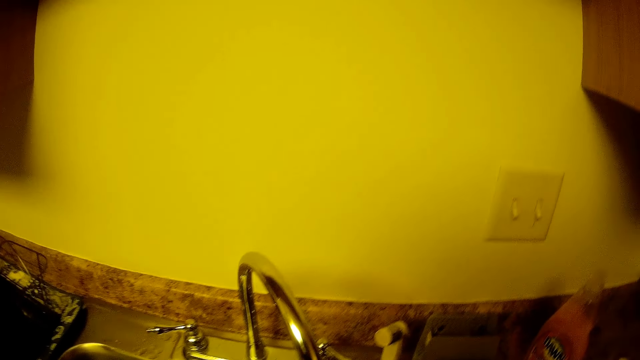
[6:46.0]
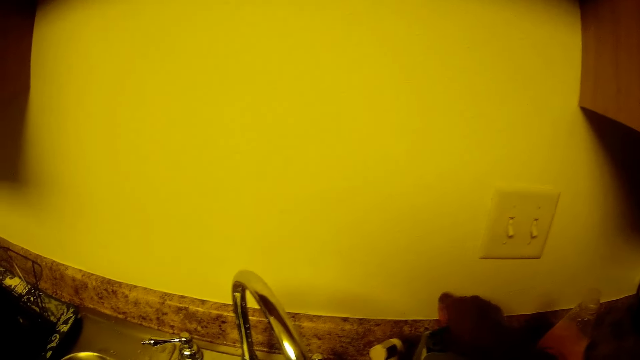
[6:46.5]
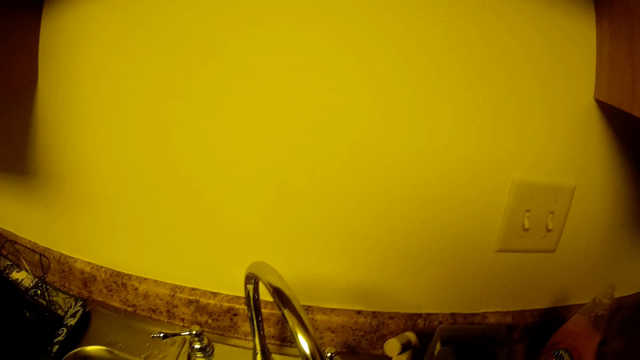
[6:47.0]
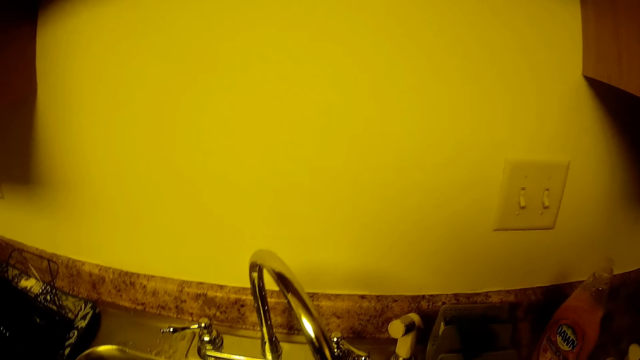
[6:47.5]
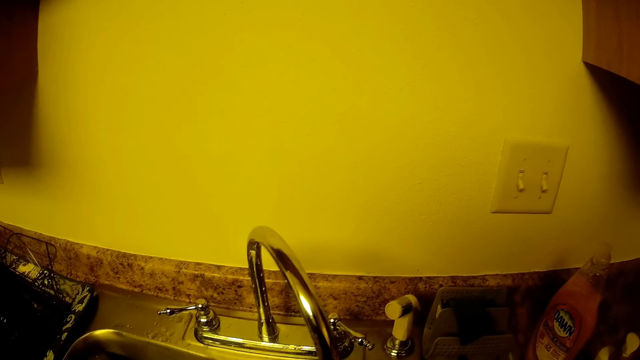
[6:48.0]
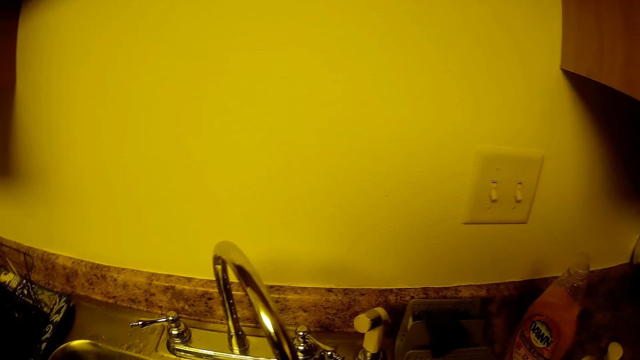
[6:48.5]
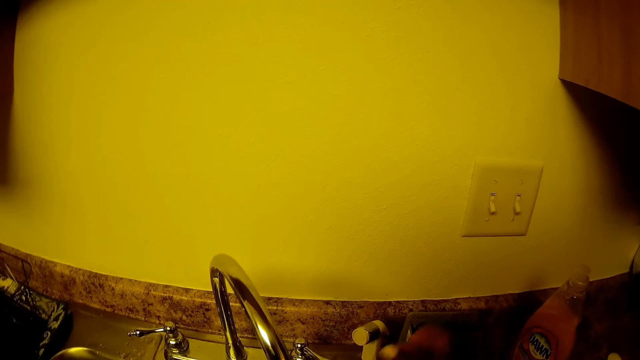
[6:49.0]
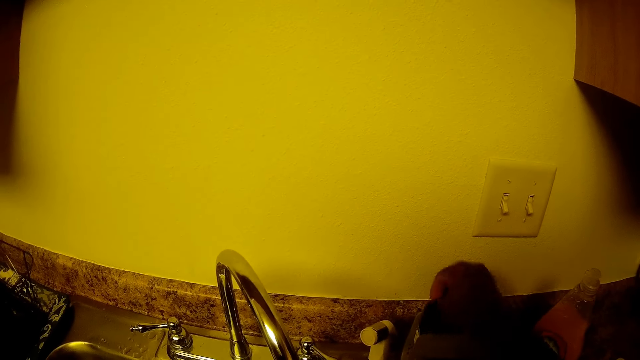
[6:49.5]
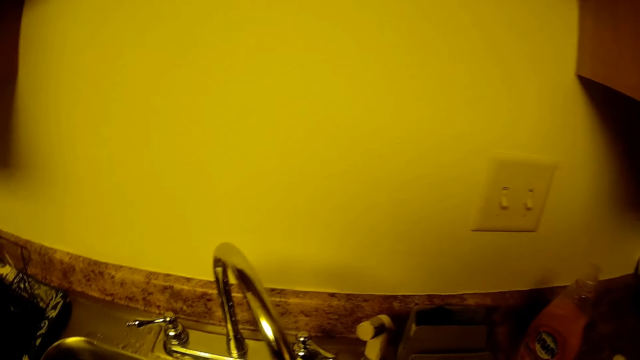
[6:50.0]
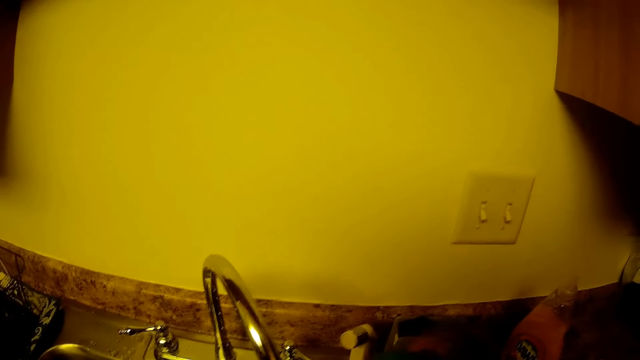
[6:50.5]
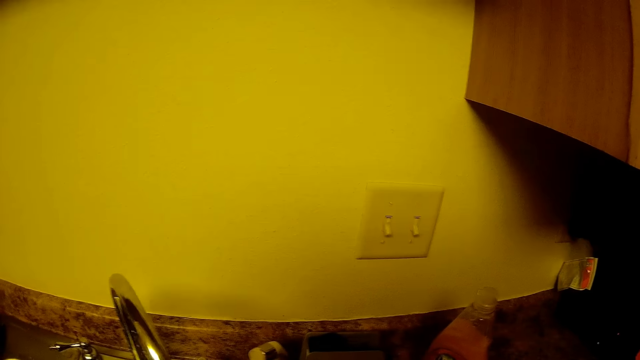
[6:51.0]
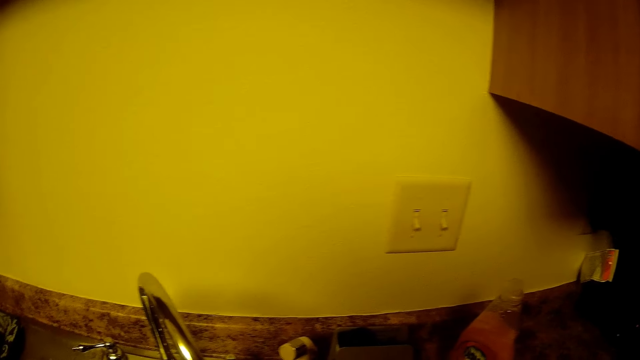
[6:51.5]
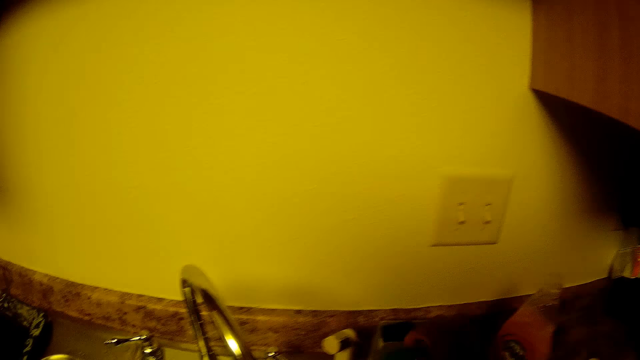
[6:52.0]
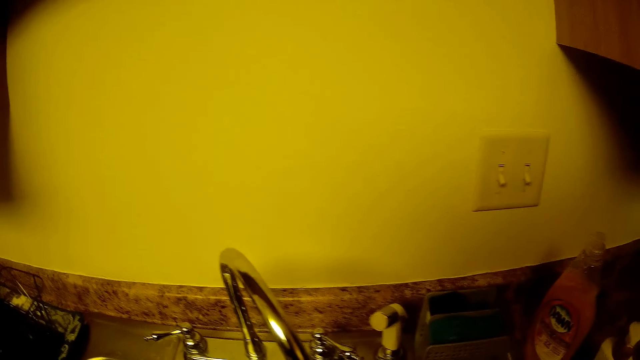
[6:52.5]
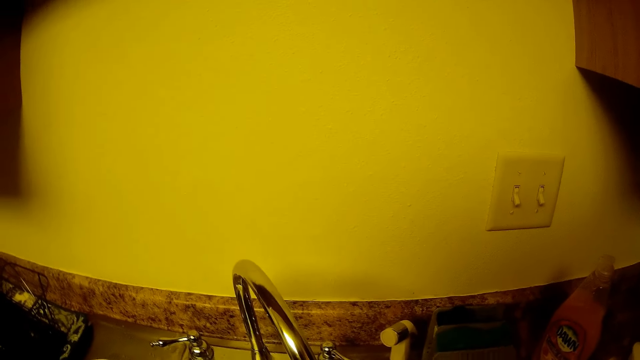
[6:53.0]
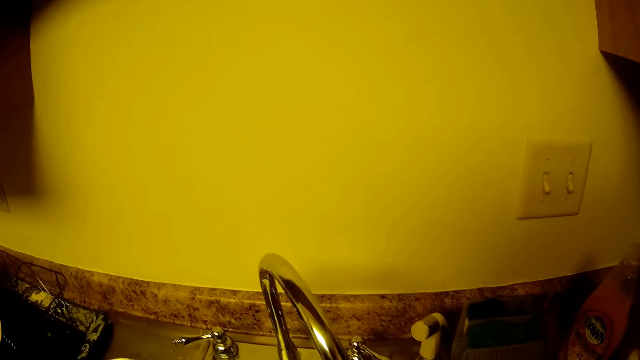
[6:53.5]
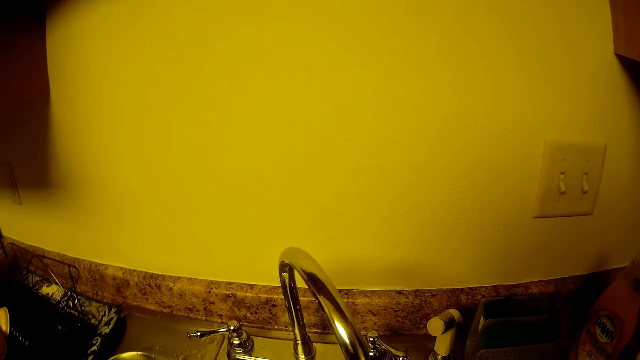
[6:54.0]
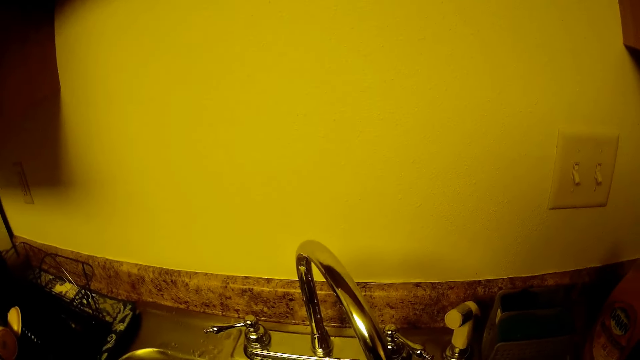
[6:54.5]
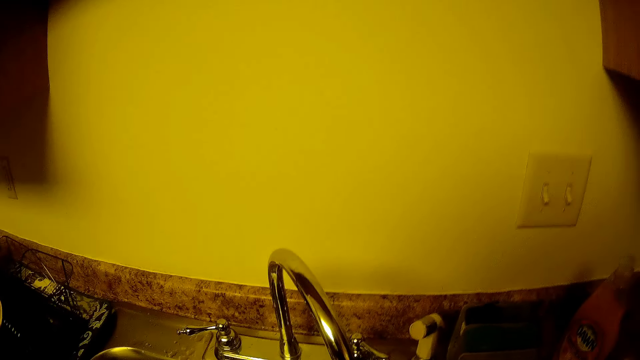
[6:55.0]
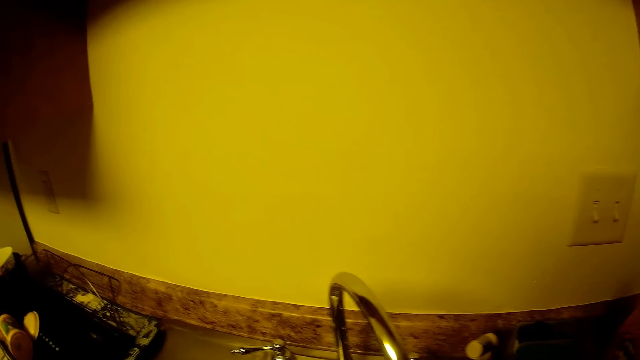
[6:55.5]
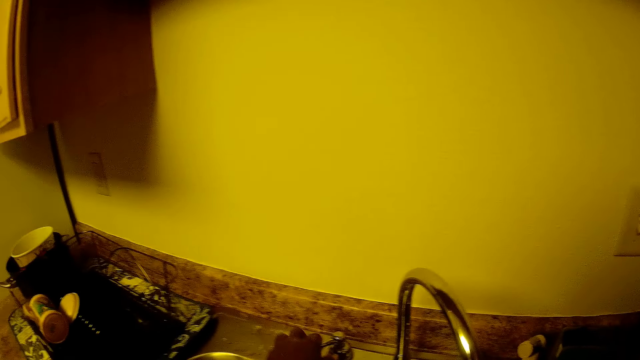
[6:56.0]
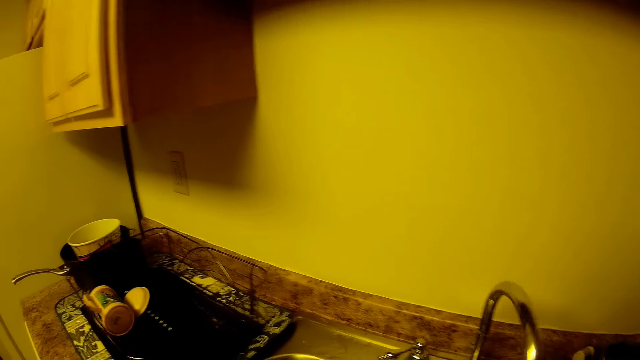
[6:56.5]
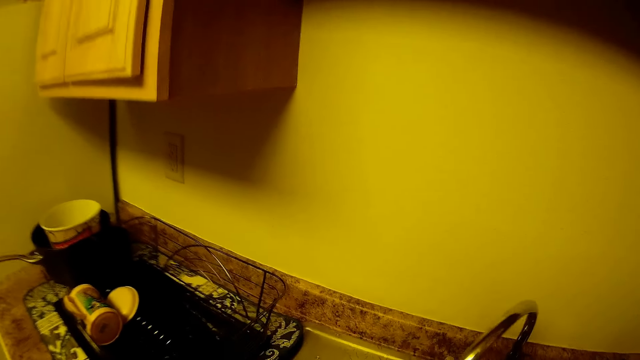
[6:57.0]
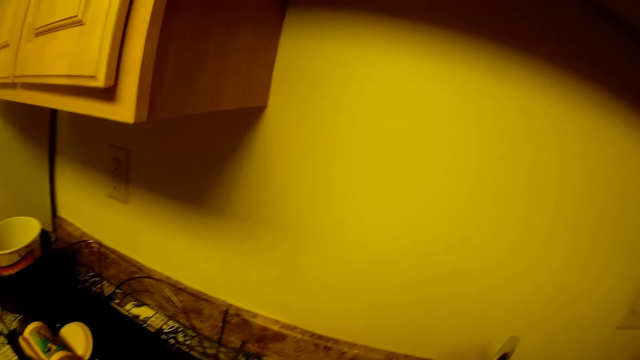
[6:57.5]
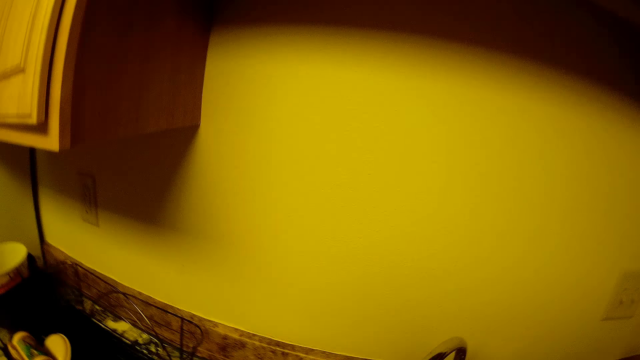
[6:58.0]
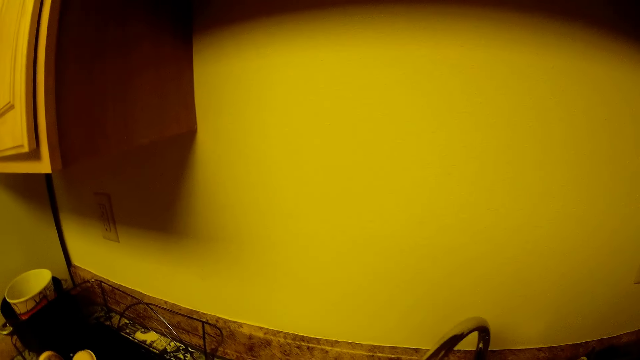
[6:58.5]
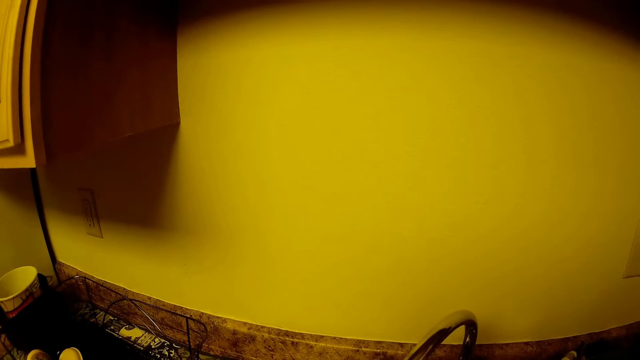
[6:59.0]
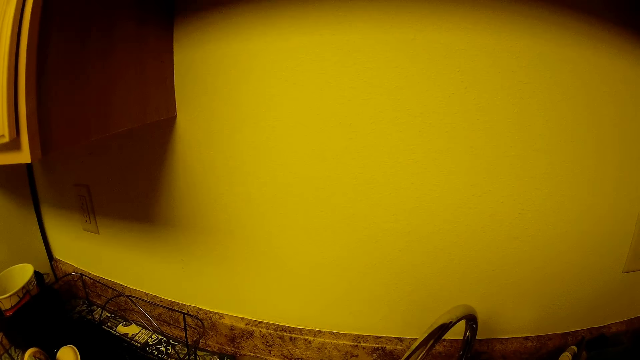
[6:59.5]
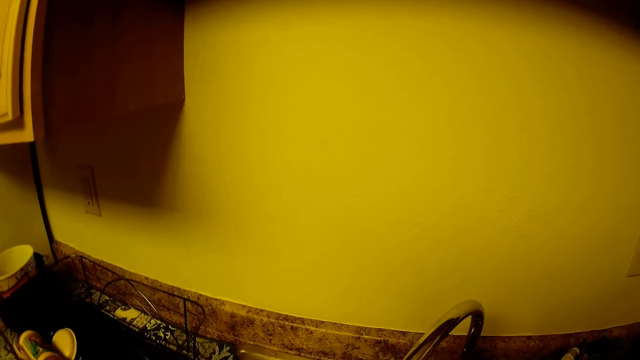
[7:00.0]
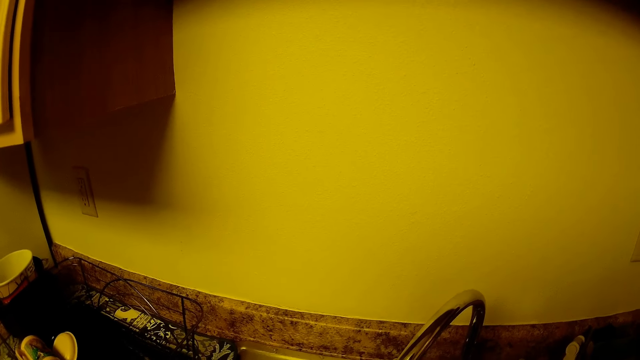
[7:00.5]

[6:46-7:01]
The camera wearer inserts the sponge into the sponge holder with her right hand. She adjusts the sponge in the sponge holder with her right hand. She inserts the sponge into the sponge holder with her right hand. She washes the sink. She closes the tap with her left hand and adjusts the tap with her right hand. She rinses utensils. She drops the cutleries in a cup in the sink with her left hand.

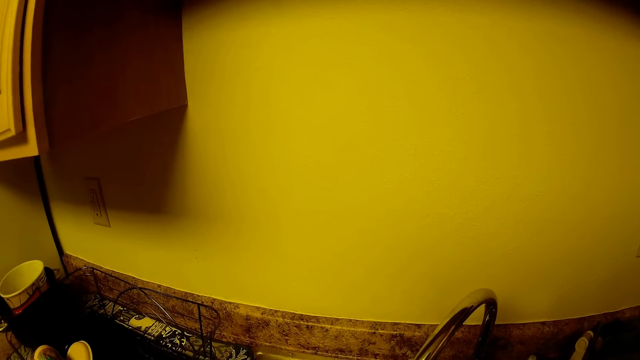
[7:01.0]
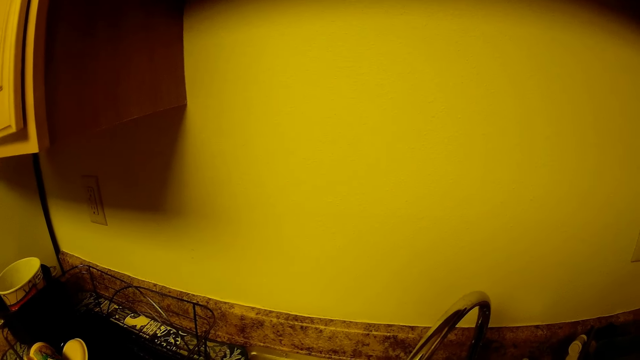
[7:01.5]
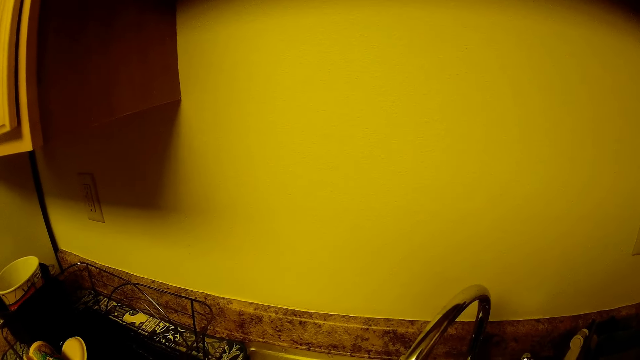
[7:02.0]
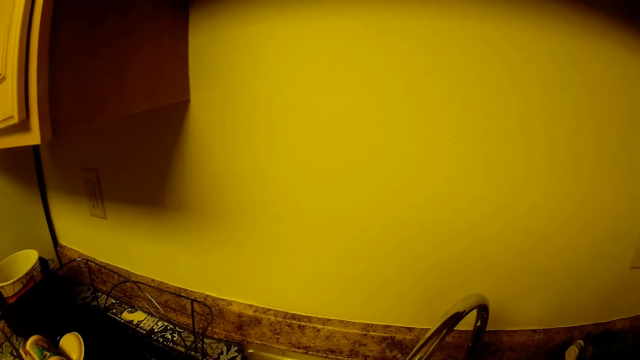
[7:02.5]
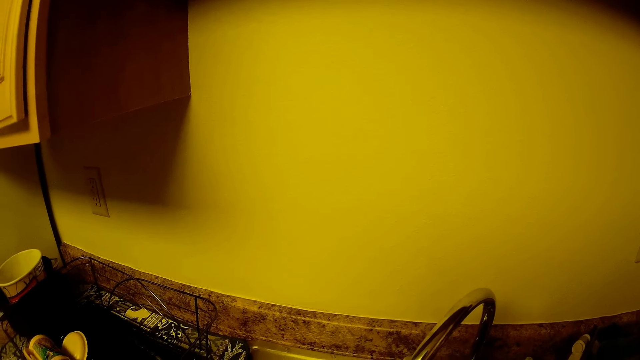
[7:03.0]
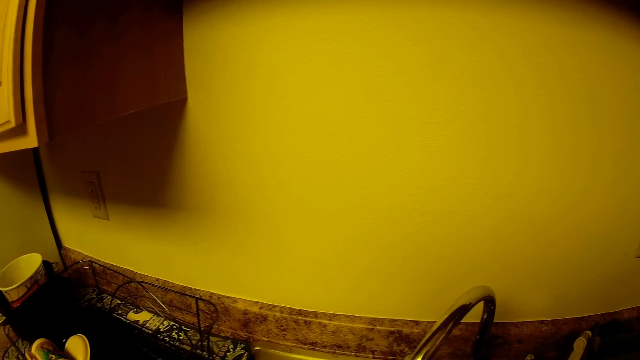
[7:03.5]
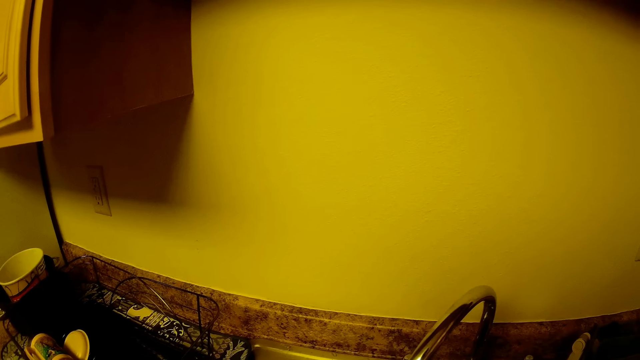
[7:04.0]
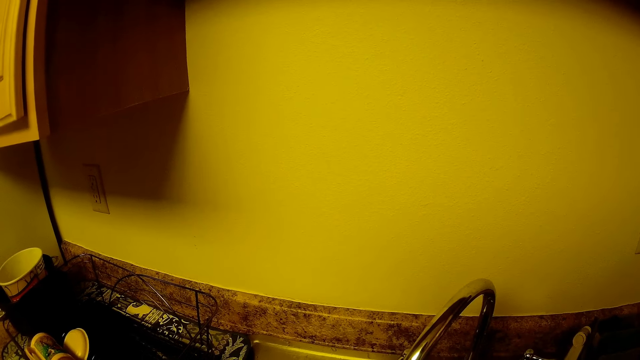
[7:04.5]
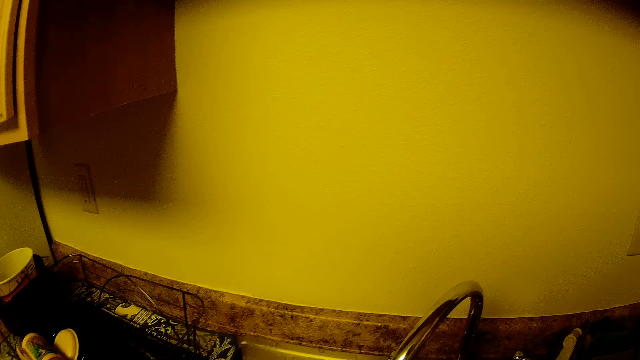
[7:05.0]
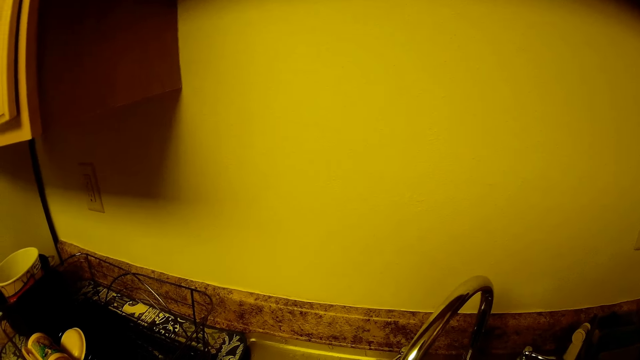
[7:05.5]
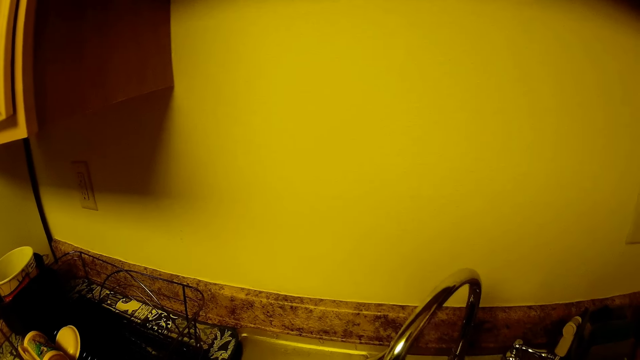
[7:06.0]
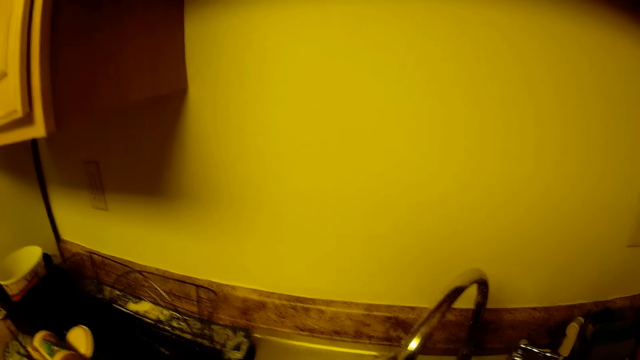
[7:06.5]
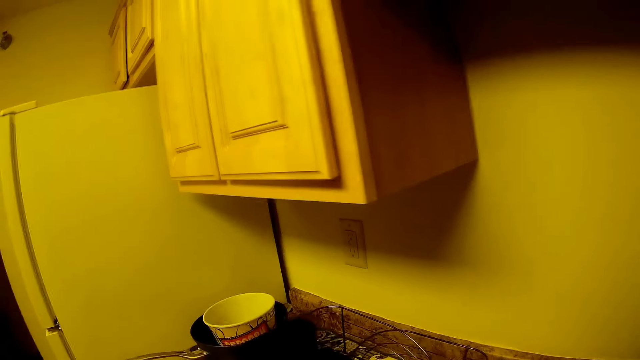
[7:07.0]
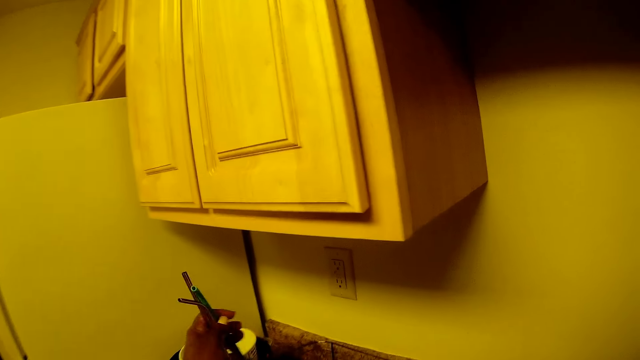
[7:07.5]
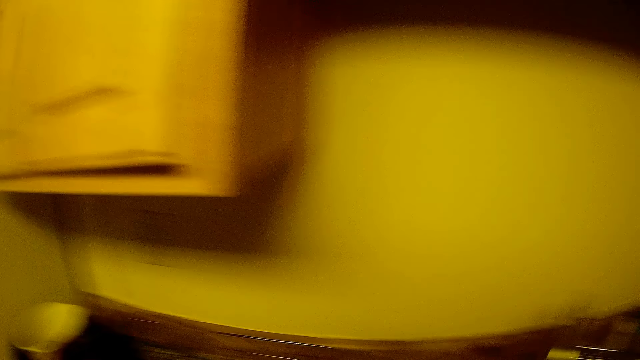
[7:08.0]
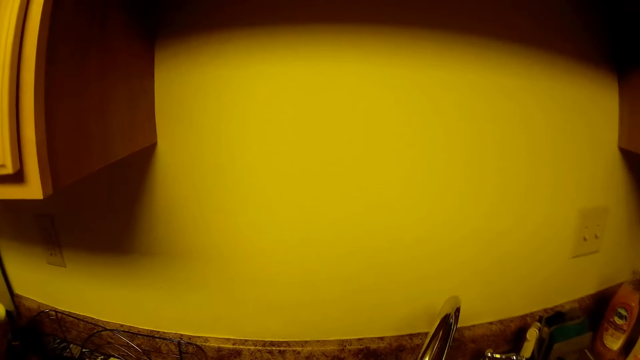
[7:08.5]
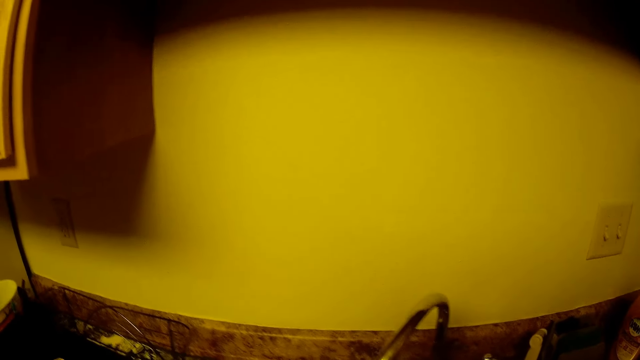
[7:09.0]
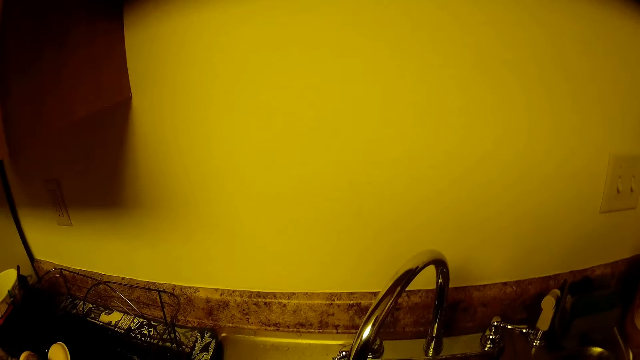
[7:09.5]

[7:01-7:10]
The camera wearer transfers some cutleries from the sink into a plate rack with her left hand. She places scrub brushes in the container.
